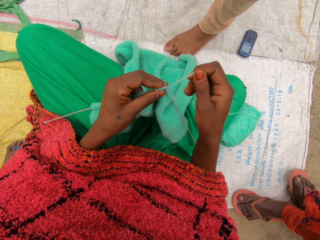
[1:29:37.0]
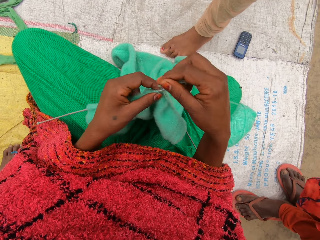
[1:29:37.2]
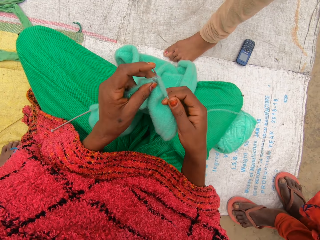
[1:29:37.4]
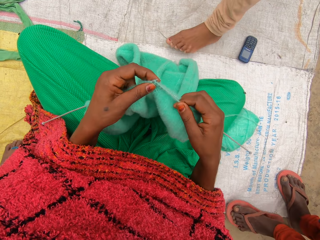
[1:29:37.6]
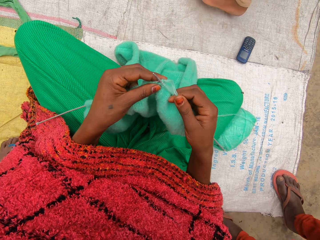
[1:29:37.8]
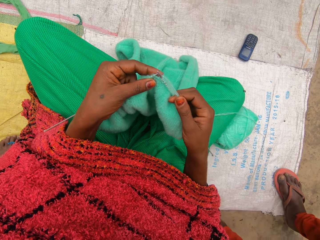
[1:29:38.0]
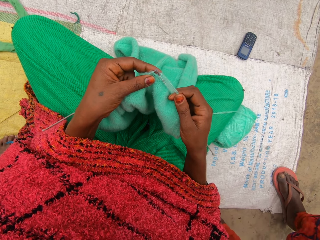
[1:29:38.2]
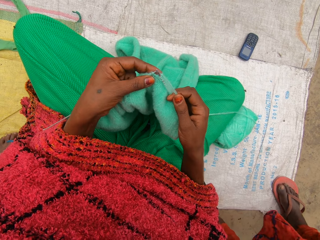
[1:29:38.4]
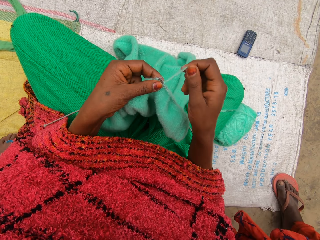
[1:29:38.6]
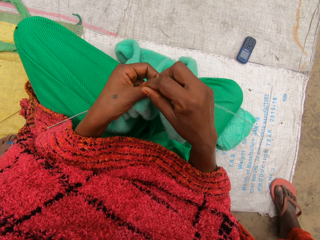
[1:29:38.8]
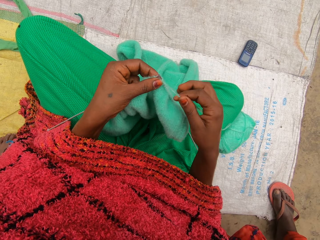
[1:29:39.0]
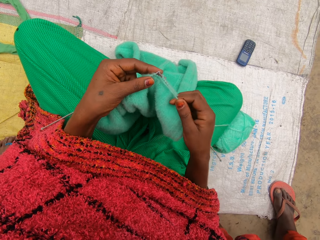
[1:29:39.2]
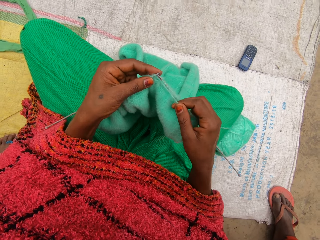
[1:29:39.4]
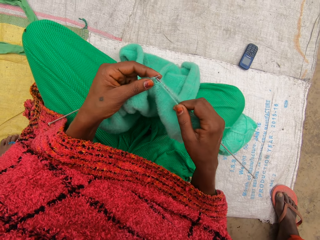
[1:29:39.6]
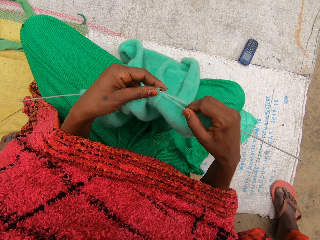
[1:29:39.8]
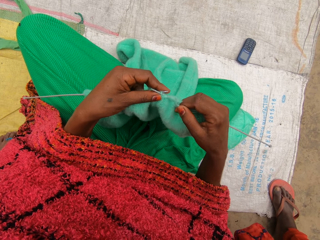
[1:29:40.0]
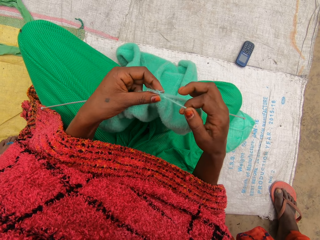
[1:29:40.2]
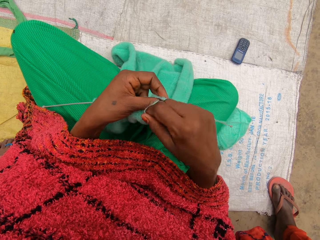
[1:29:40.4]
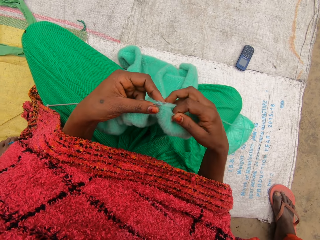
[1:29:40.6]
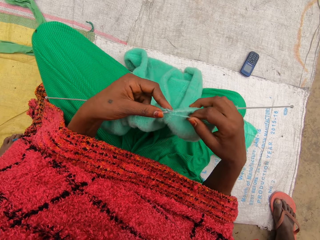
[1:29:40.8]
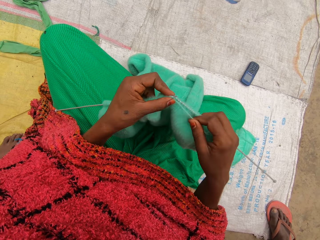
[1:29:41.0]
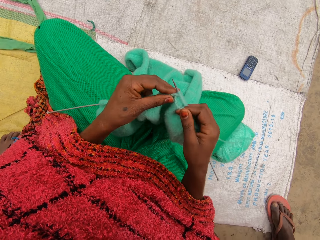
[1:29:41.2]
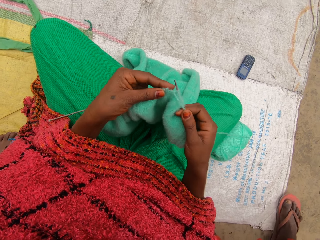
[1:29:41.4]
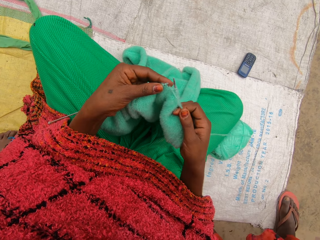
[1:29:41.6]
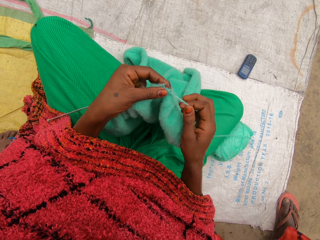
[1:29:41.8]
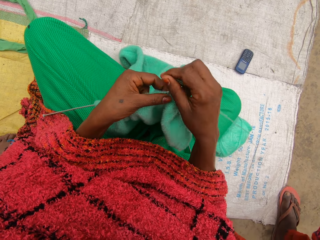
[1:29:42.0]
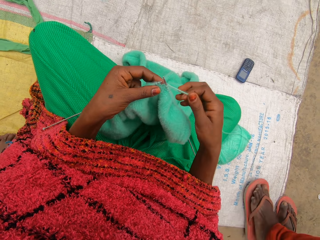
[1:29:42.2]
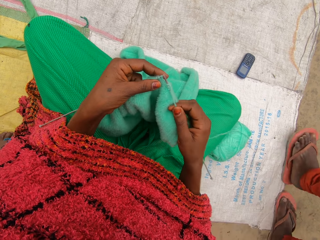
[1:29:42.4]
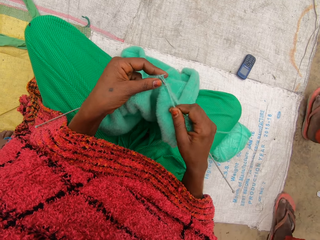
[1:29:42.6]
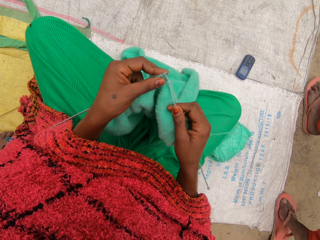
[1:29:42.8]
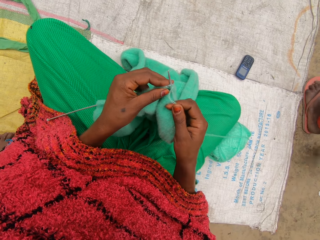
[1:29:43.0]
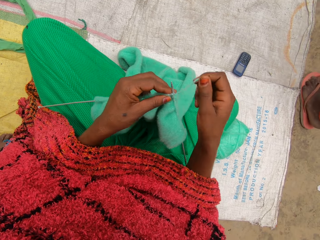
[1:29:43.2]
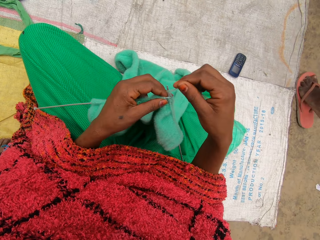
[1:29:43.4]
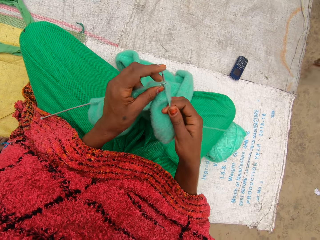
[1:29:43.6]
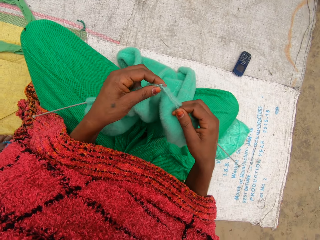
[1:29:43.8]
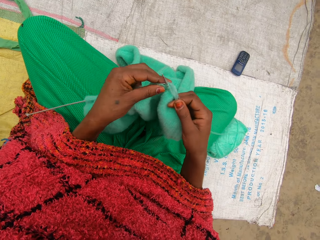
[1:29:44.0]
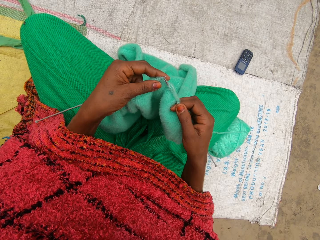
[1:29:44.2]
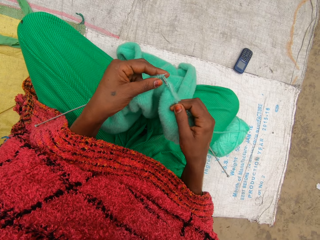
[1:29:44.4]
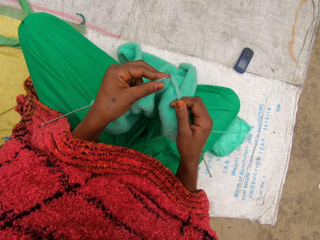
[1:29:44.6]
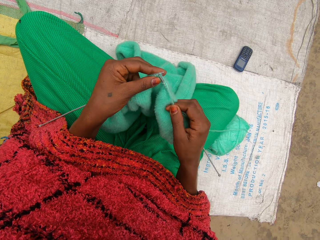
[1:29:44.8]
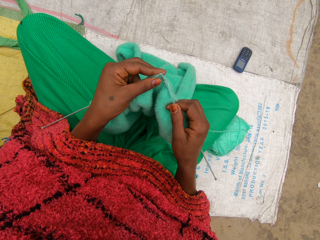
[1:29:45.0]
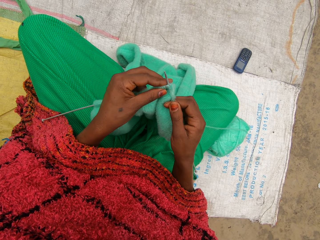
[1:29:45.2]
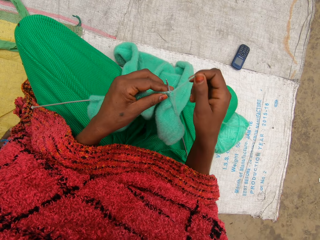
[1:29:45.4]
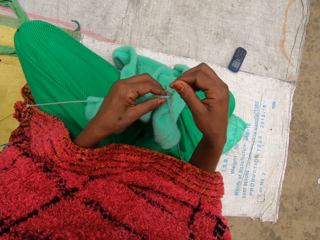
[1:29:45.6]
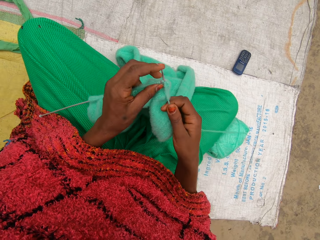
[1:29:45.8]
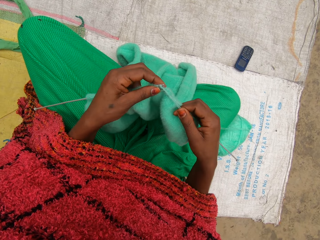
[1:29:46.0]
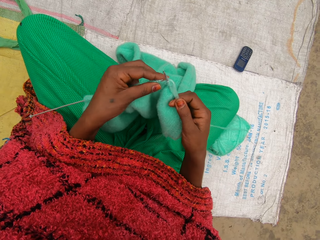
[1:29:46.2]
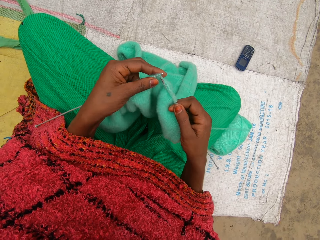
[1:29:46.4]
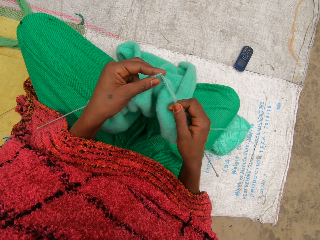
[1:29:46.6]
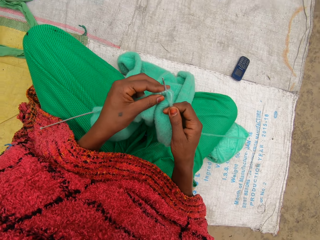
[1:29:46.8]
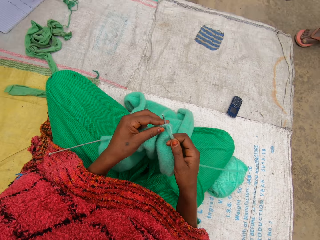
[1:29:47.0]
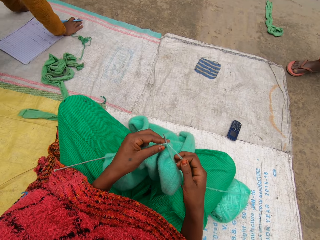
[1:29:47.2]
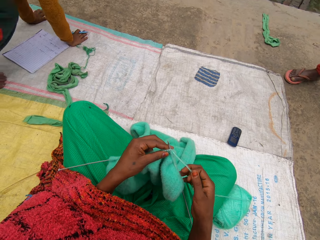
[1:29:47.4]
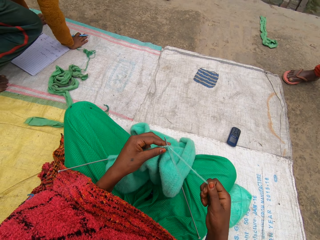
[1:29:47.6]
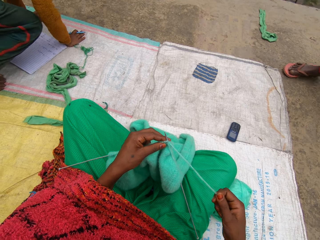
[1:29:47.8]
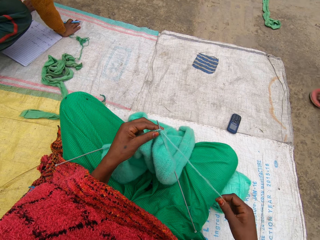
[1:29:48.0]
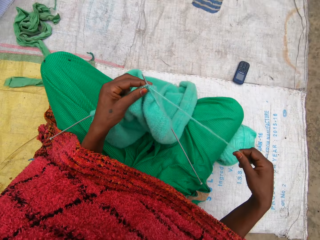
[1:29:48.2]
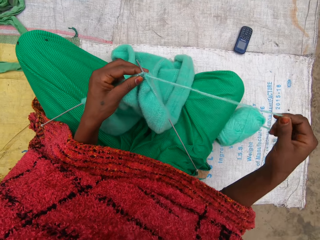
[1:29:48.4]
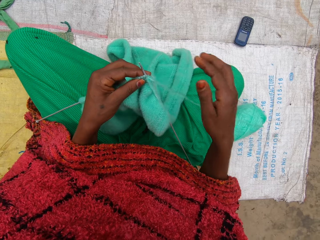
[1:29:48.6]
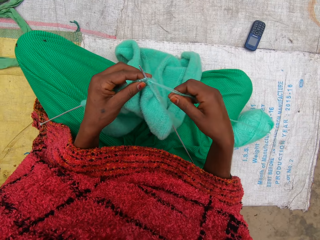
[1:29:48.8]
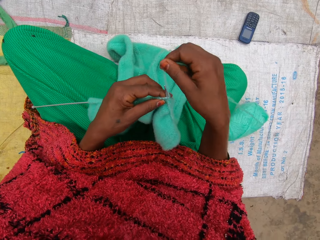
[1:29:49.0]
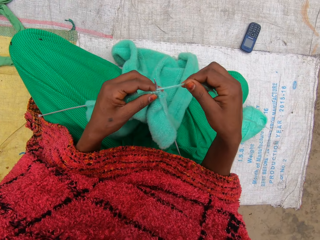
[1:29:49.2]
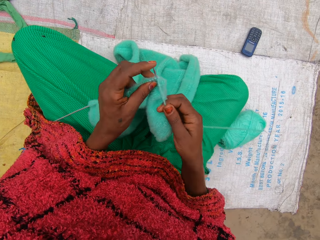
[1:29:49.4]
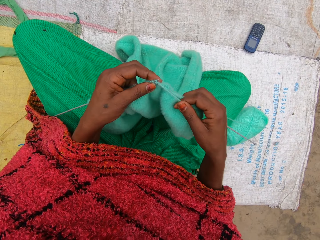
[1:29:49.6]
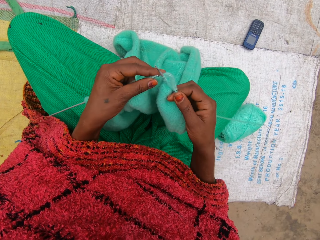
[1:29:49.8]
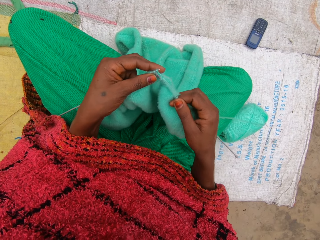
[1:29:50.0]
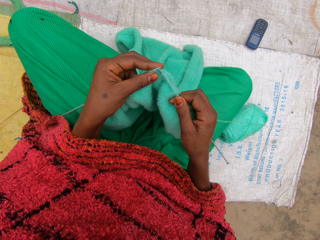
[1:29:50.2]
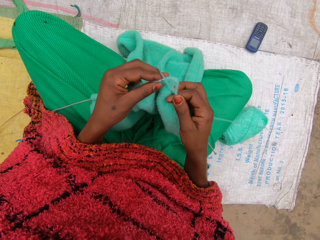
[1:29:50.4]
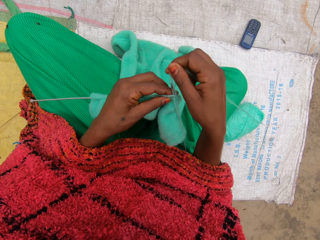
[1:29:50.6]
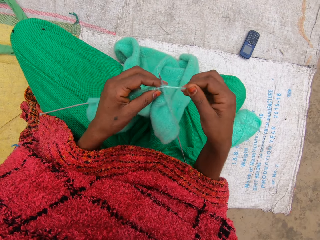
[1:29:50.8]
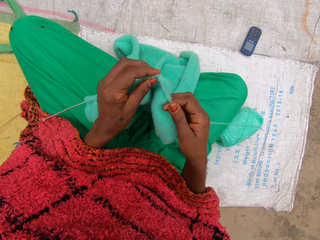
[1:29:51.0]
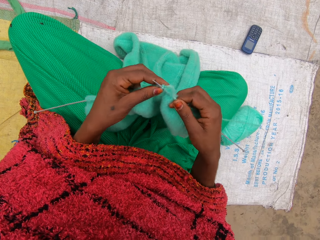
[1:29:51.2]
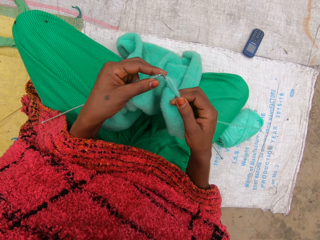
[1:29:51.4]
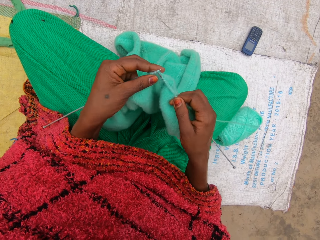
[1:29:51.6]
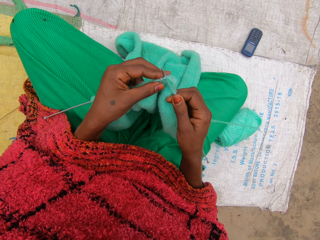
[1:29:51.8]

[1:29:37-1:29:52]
A woman stands in the compound and walks around the compound. The camera wearer adjusts the yarn with her right hand. A man bends down. The camera wearer looks around the compound. She knits the yarn with knitting needles.

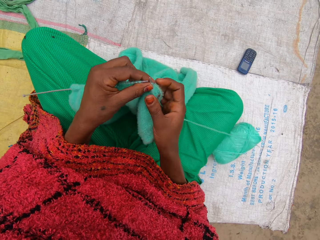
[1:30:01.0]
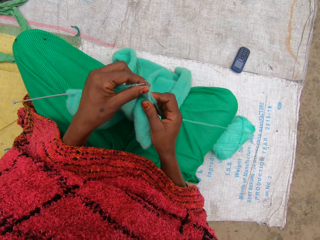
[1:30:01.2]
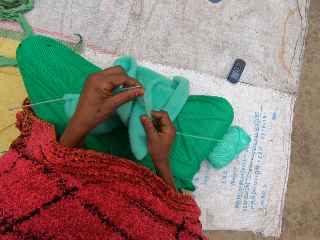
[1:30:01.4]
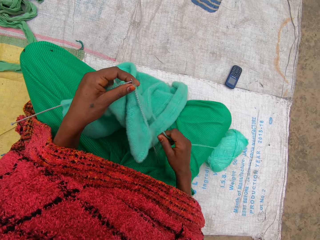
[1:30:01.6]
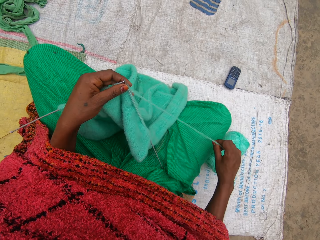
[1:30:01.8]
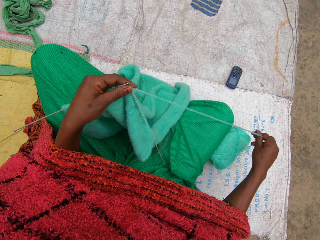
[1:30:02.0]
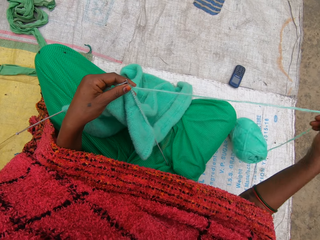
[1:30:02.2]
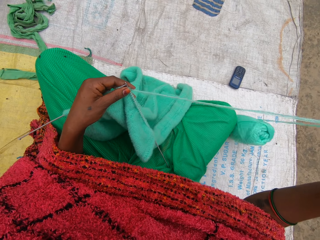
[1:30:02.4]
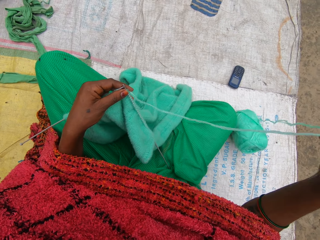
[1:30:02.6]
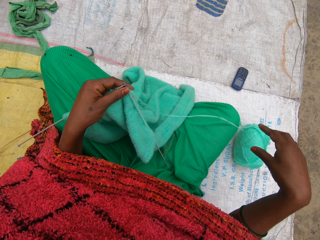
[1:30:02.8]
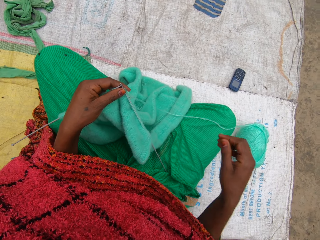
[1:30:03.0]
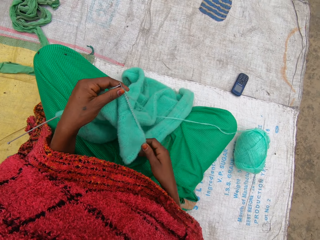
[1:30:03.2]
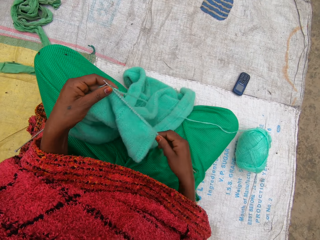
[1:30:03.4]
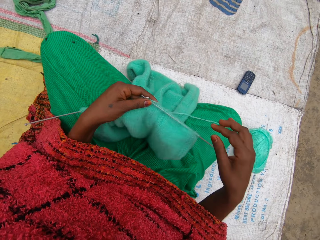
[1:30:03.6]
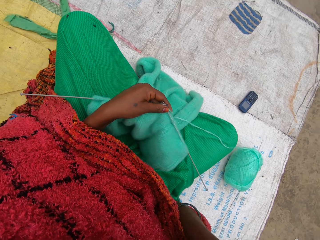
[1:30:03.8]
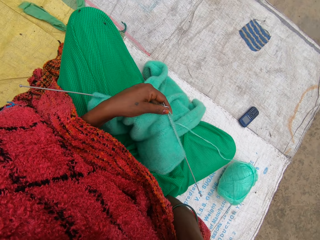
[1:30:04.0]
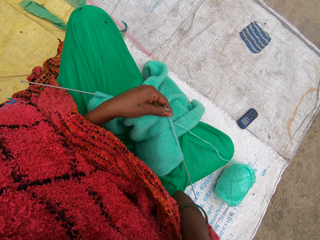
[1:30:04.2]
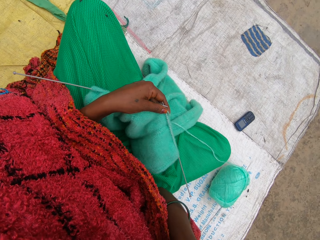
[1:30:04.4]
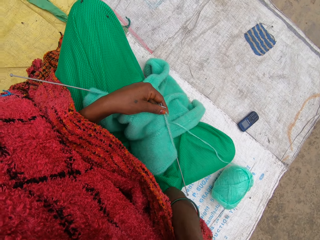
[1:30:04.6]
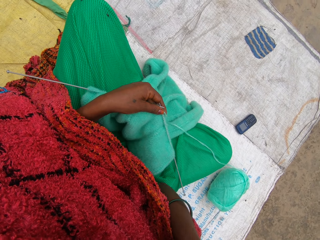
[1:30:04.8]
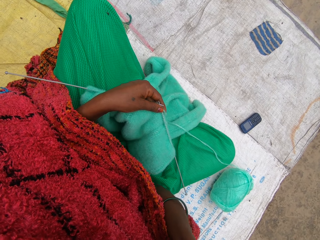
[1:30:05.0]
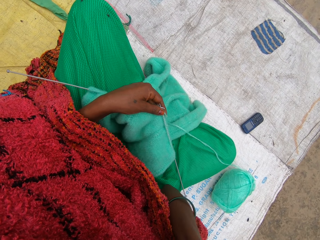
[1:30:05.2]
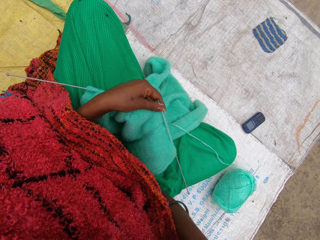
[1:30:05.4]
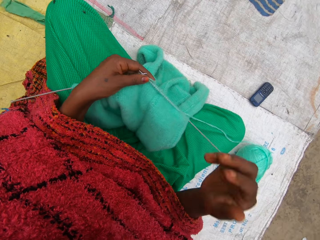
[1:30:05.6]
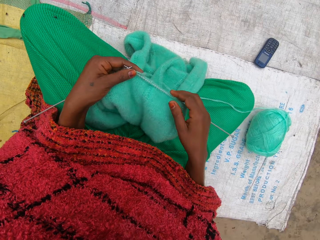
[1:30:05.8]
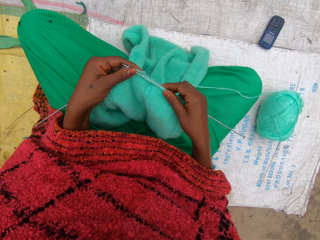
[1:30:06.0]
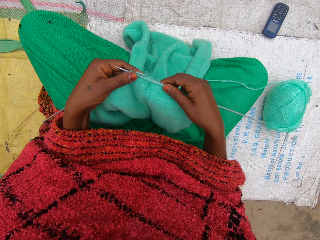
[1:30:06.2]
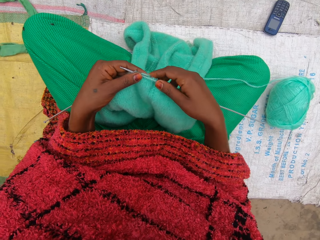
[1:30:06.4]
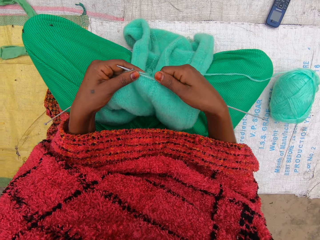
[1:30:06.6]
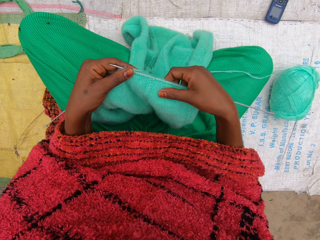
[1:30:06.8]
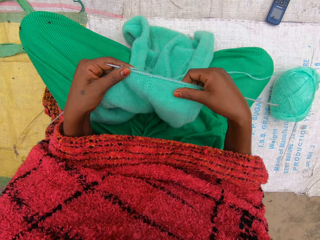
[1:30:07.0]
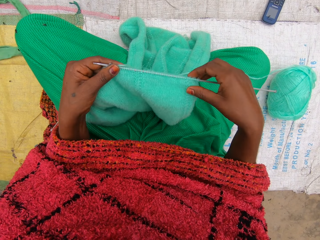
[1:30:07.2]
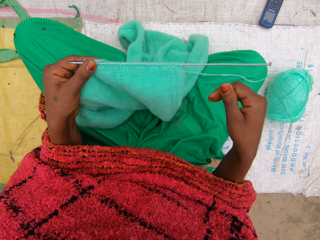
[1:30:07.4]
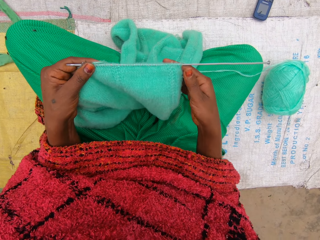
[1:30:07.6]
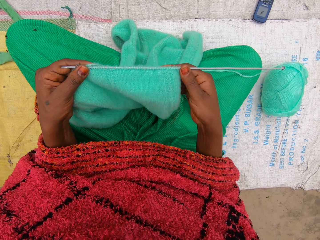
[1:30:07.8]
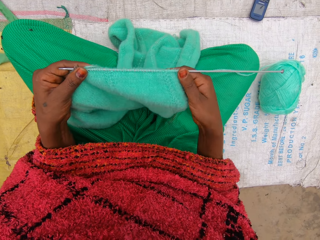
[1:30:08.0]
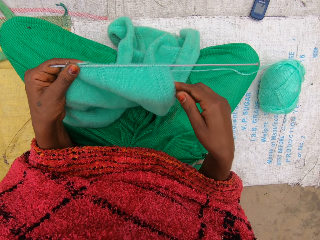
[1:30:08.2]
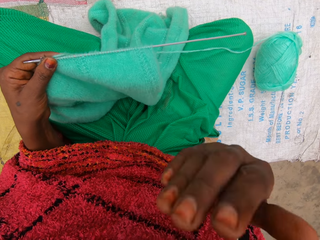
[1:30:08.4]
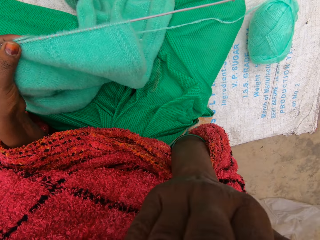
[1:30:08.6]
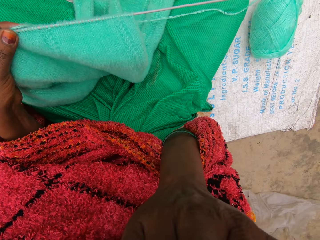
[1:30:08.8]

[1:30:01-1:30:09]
The camera wearer adjusts the yarn with her right hand. She moves the garment, pulls the garment on the knitting needle and pulls the yarn thread. She moves the garment. She scratches her head. She holds something. She adjusts the knitted yarn. She knits the garment. She checks the garment. She touches her mouth.
